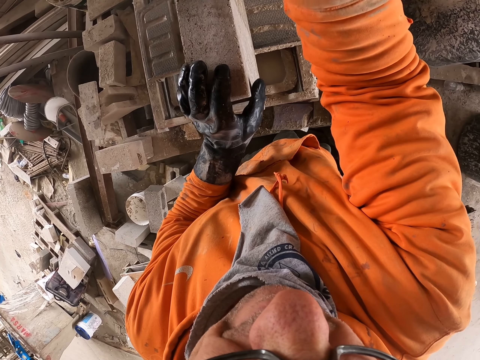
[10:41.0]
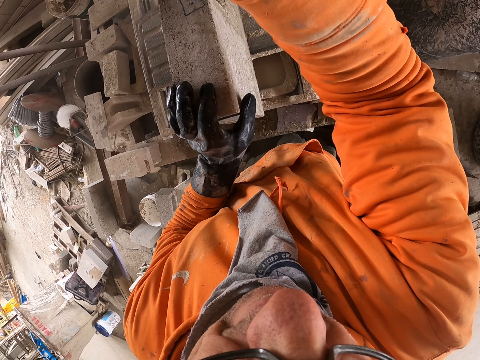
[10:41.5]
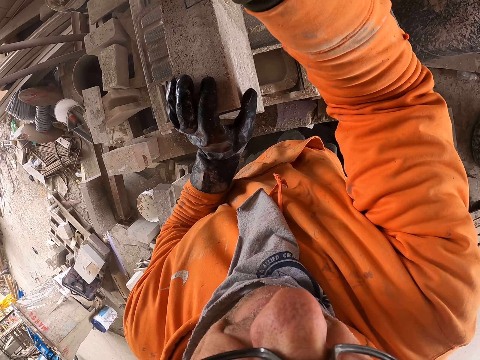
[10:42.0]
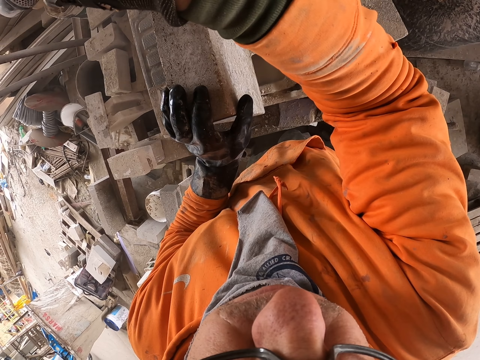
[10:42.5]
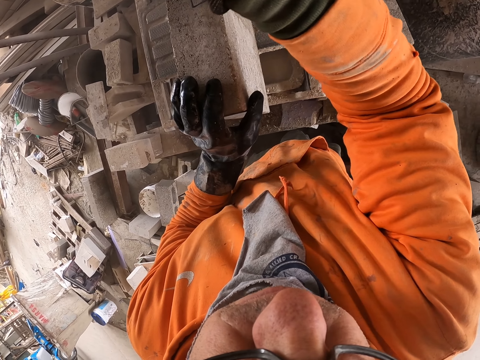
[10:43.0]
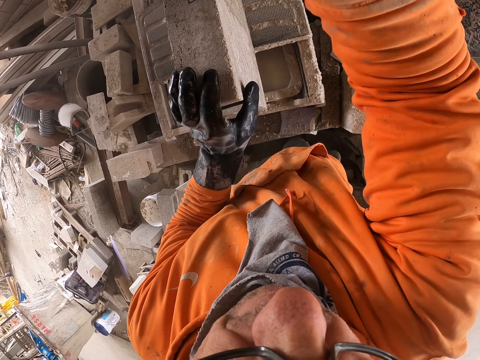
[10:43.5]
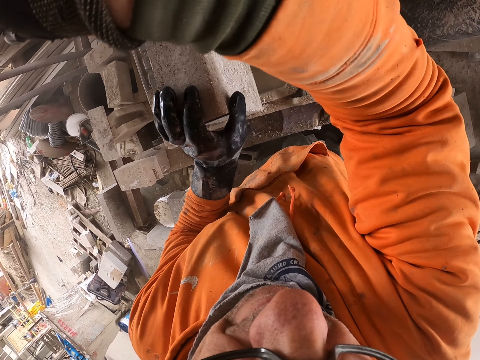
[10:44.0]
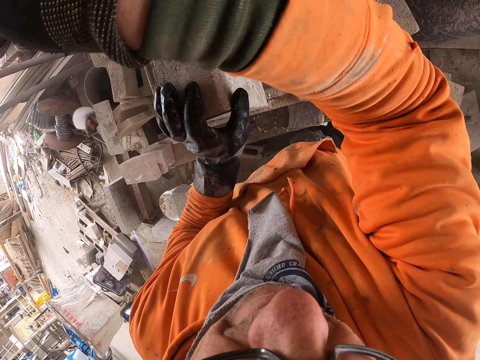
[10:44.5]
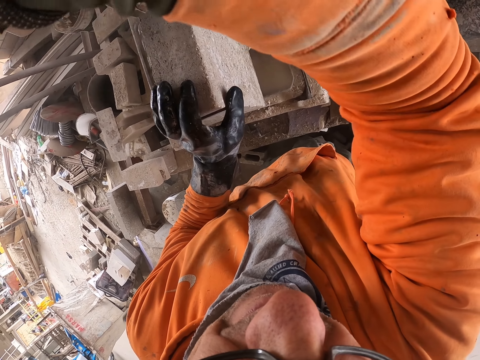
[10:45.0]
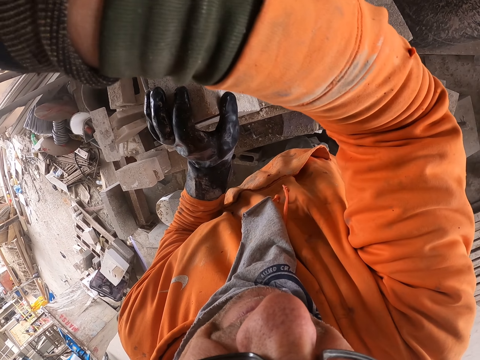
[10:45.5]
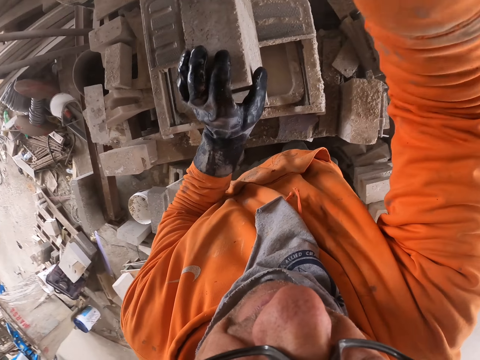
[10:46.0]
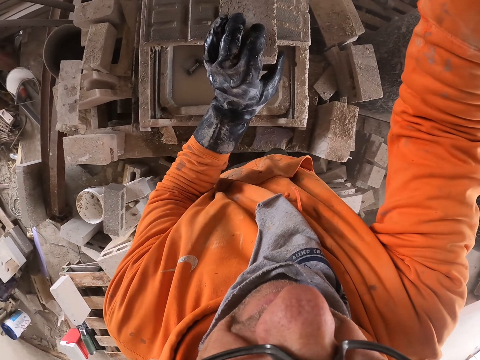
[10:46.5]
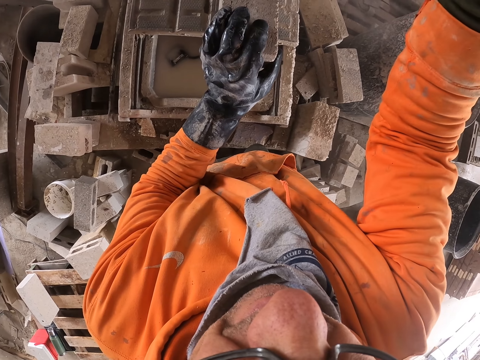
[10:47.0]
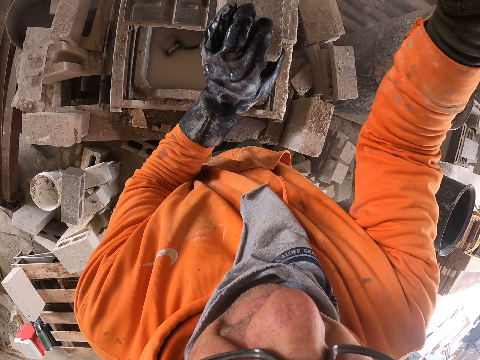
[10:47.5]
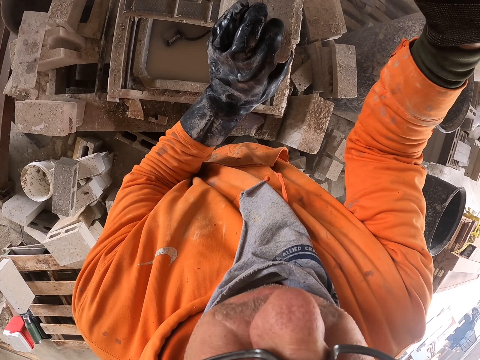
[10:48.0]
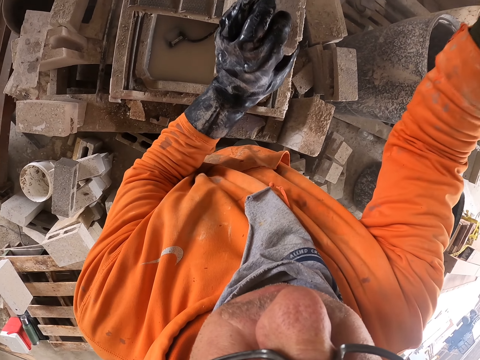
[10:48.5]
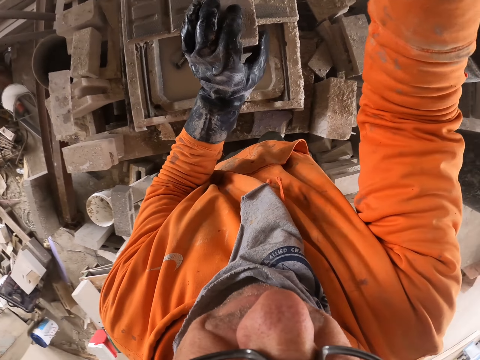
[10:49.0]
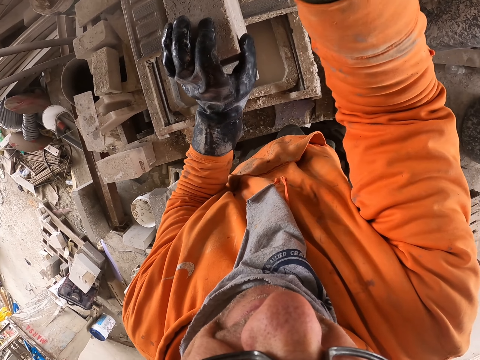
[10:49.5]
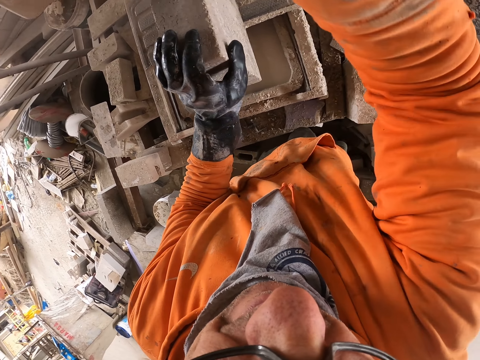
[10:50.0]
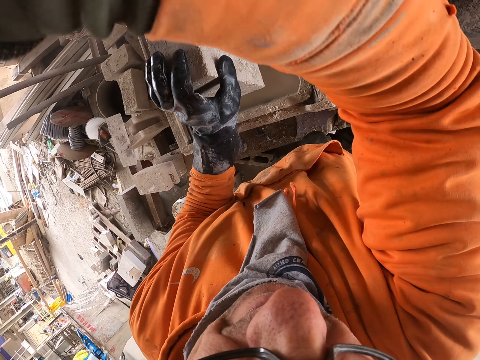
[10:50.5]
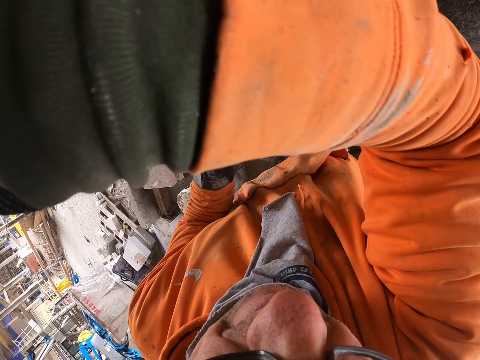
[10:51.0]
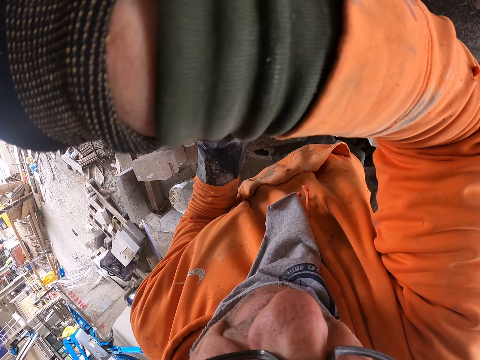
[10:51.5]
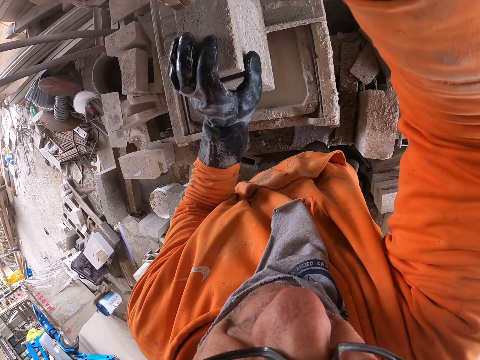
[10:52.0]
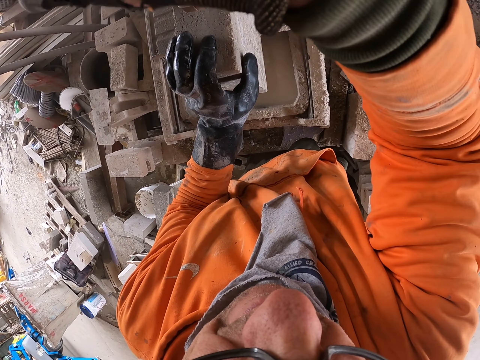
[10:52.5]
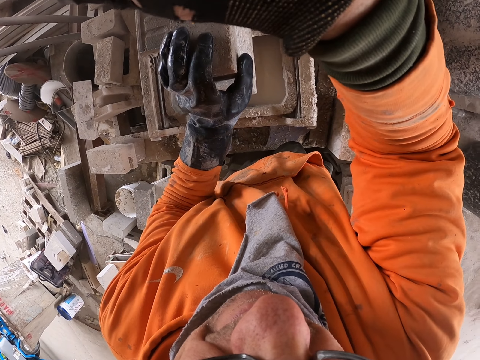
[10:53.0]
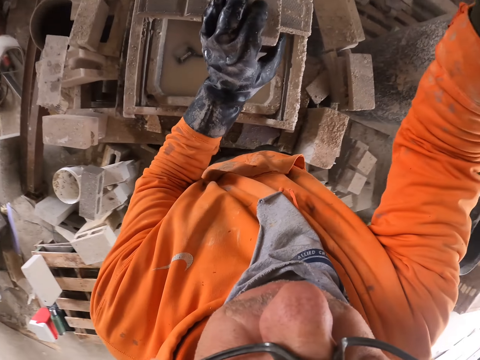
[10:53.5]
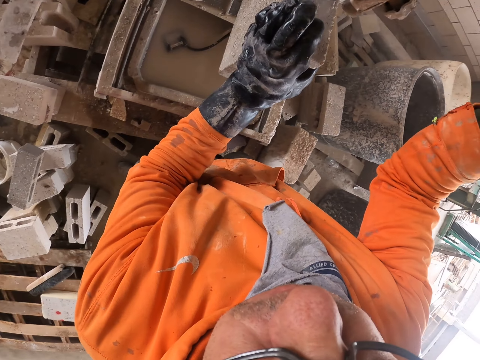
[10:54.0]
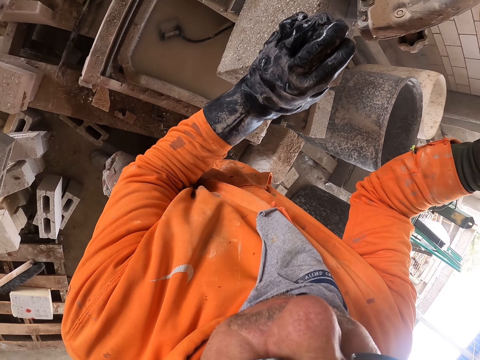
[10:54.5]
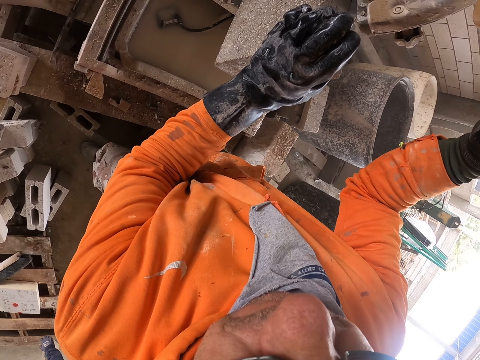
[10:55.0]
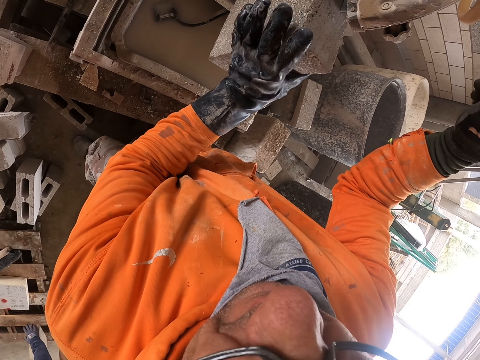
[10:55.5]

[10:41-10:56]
The camera wearer holds a concrete block cutter. They cut the concrete blocks. They turn around. They cut the concrete blocks. They turn around.

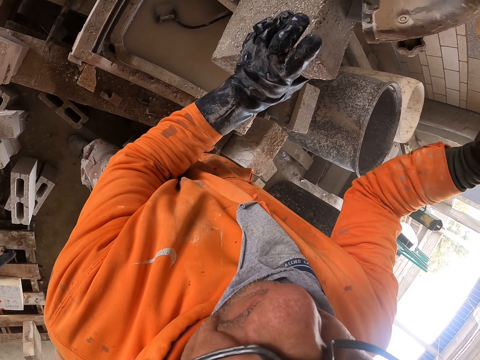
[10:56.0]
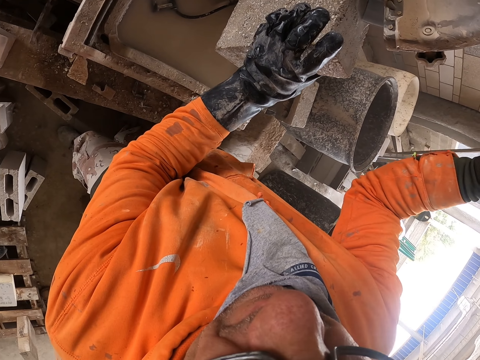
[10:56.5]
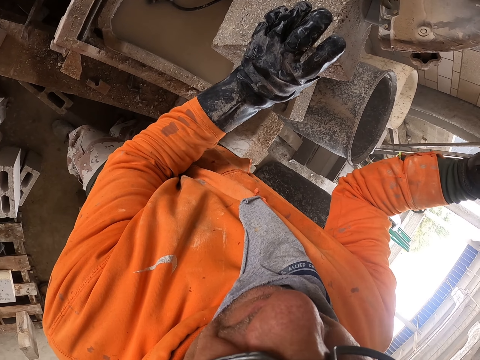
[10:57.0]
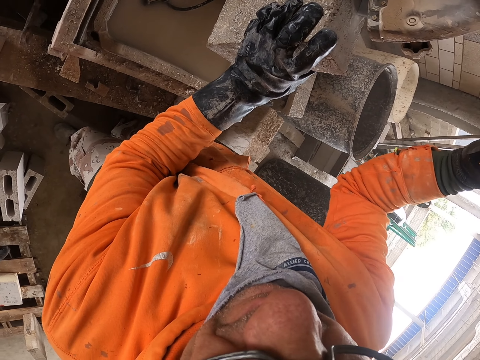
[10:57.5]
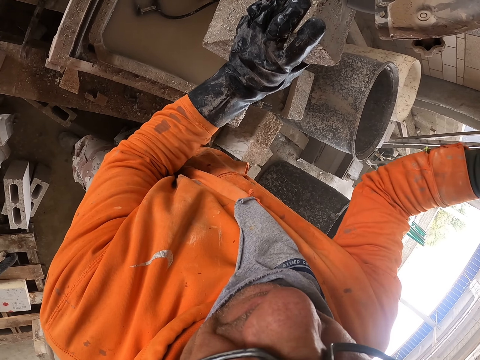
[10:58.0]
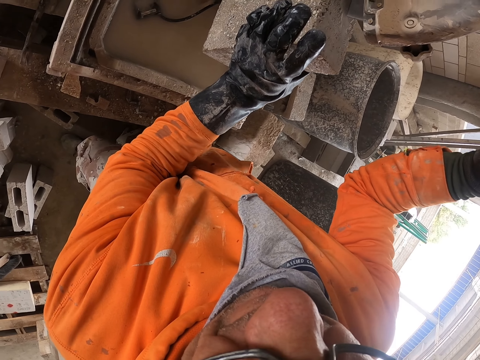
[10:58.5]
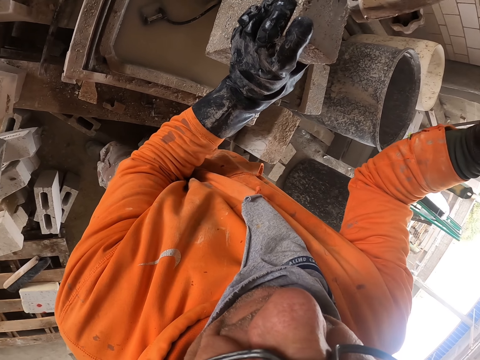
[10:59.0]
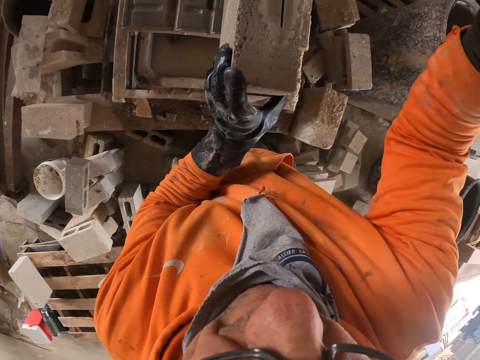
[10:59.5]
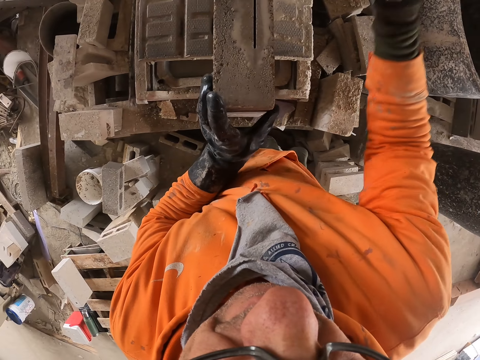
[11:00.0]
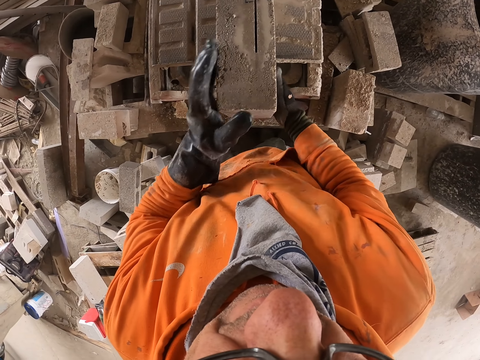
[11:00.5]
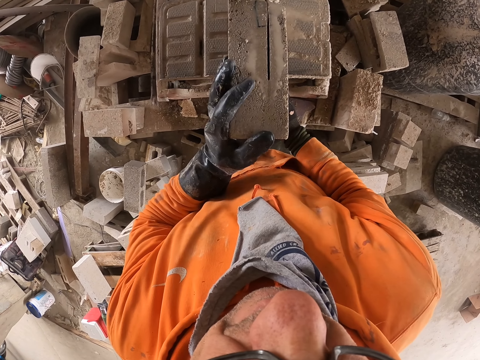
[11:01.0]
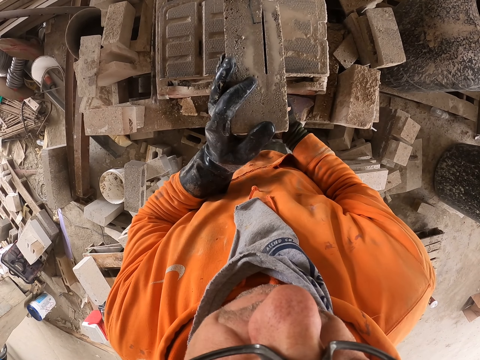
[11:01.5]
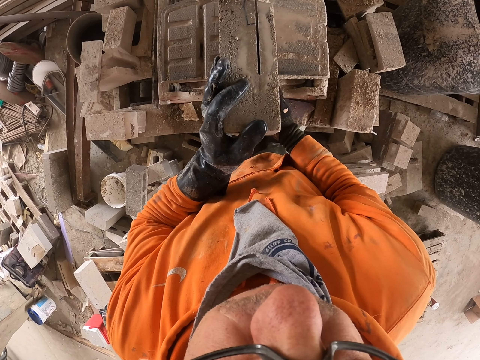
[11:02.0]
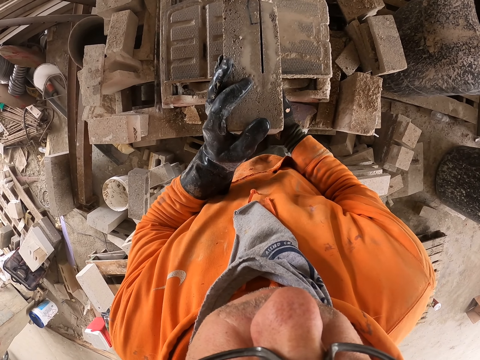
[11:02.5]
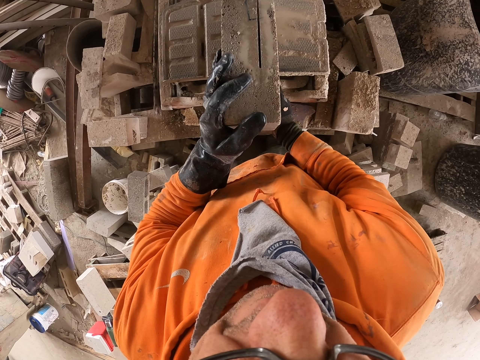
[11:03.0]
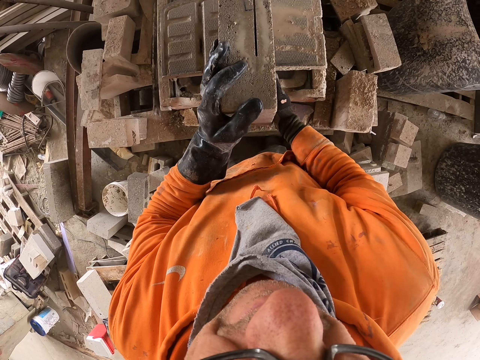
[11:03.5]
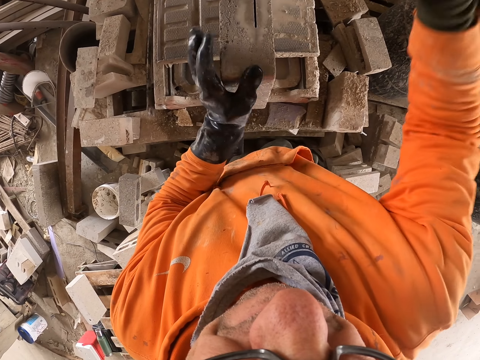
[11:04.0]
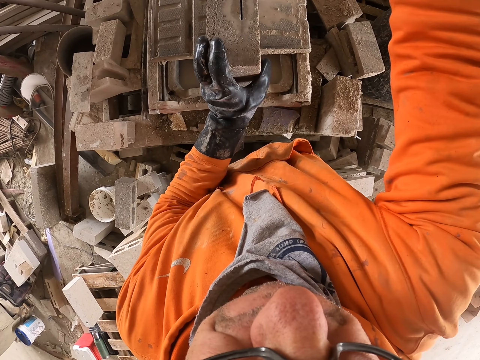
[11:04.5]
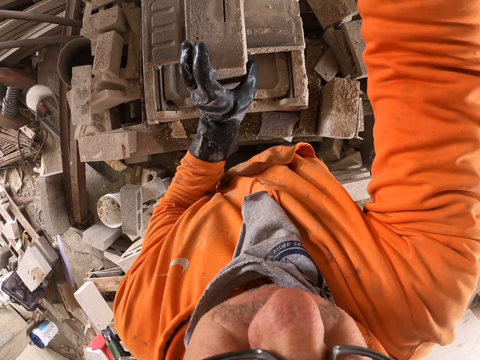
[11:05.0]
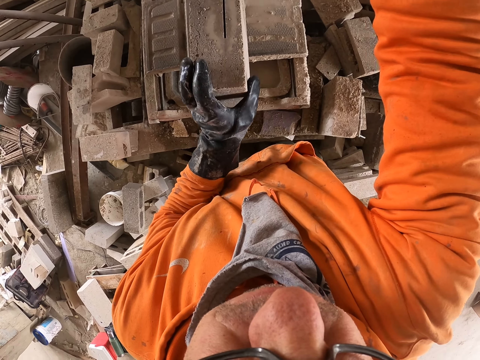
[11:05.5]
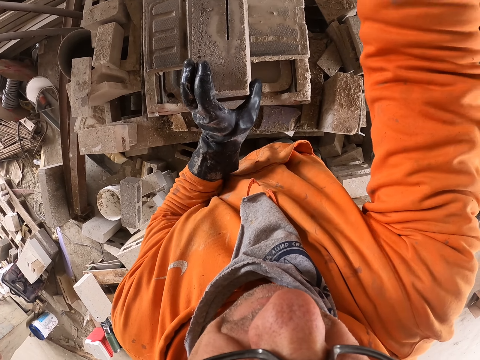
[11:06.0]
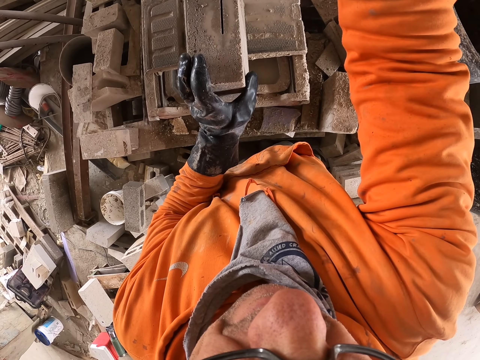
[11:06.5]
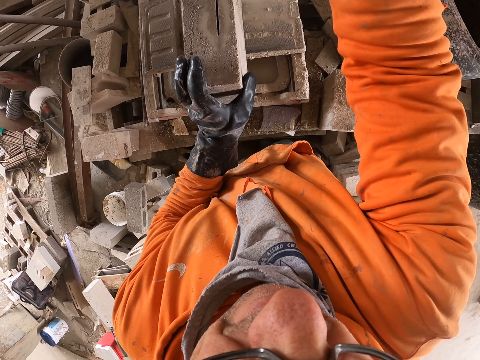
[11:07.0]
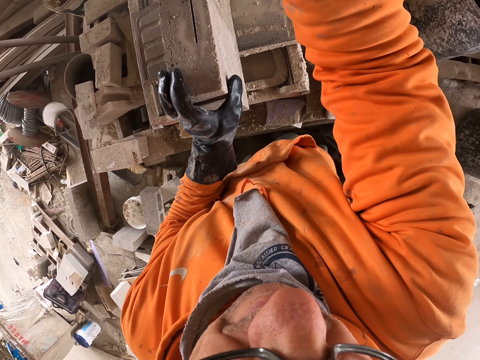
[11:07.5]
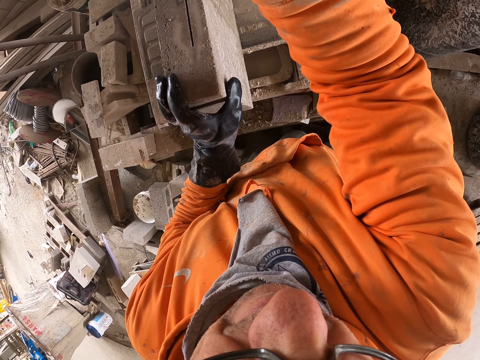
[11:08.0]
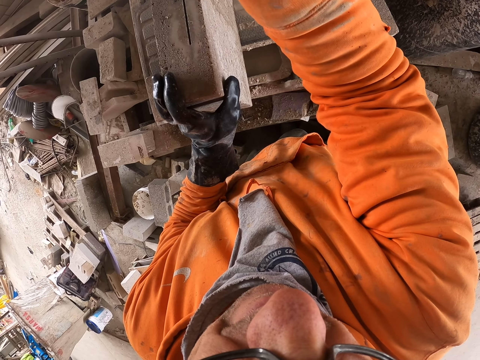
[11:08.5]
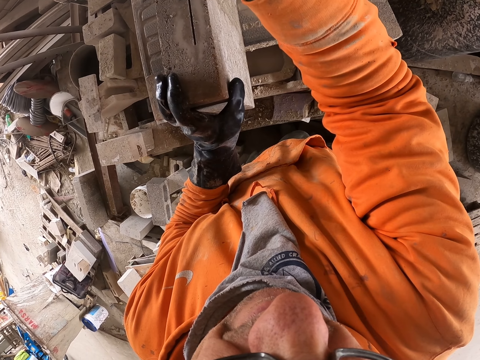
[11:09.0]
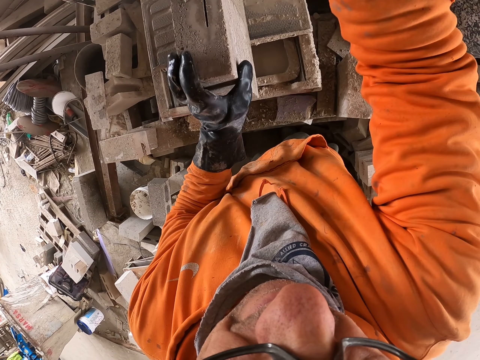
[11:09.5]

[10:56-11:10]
The camera wearer cuts the concrete blocks. They turn around. They move the block stone on the machine cutter. They hold the concrete block. They adjust the concrete block on the cutter. They cut the block stone with the machine cutter.
